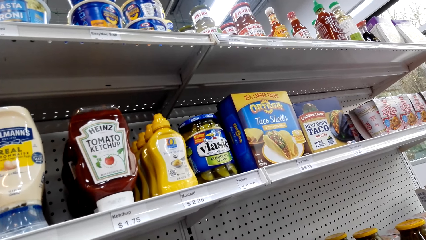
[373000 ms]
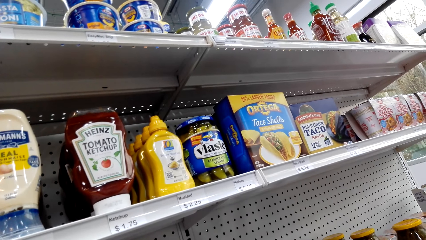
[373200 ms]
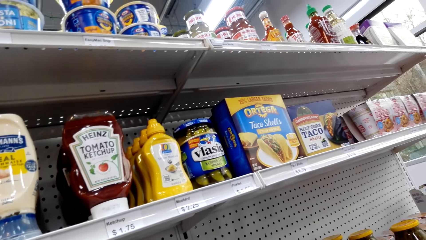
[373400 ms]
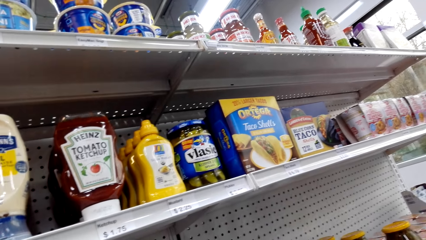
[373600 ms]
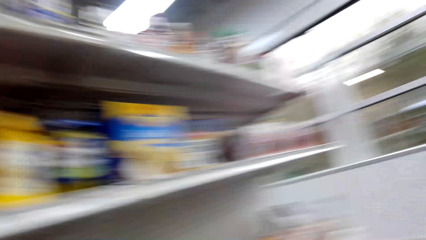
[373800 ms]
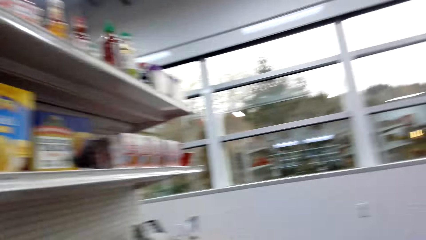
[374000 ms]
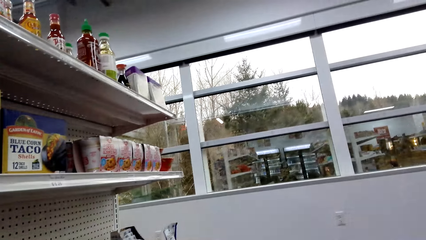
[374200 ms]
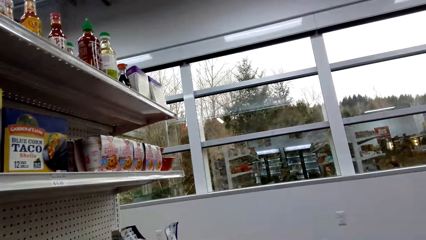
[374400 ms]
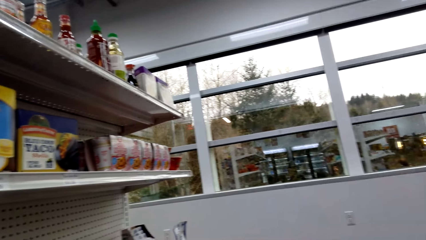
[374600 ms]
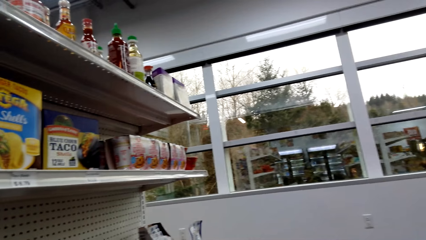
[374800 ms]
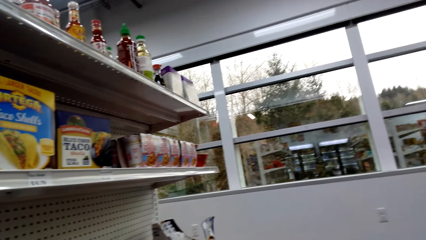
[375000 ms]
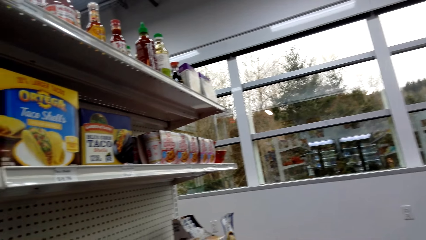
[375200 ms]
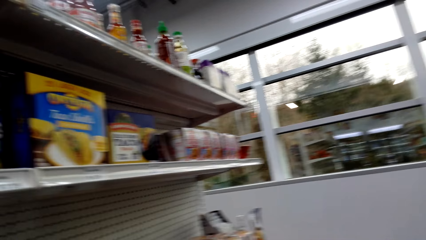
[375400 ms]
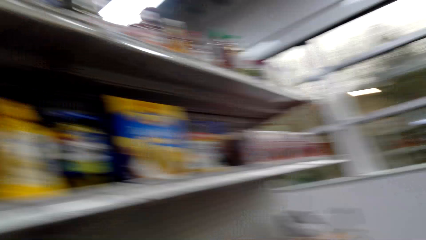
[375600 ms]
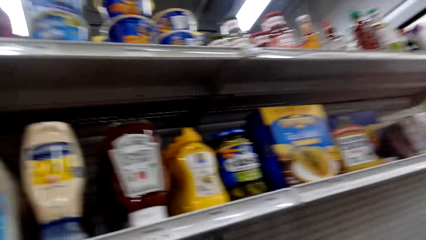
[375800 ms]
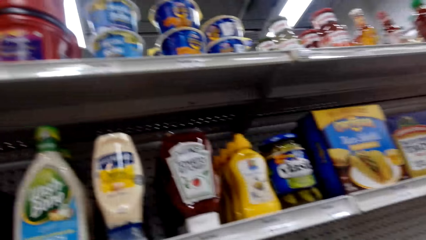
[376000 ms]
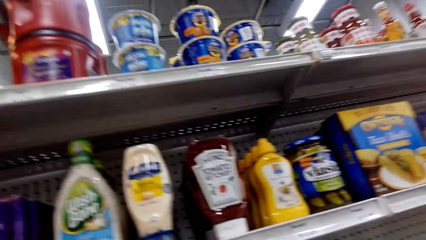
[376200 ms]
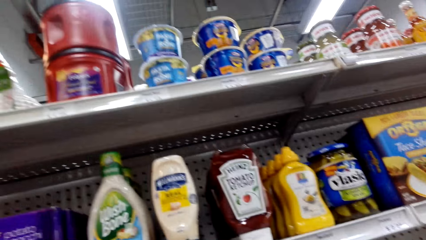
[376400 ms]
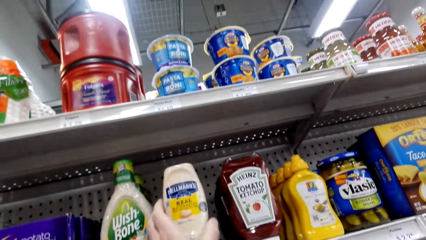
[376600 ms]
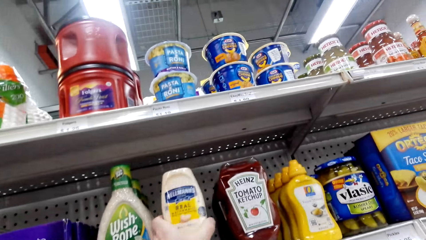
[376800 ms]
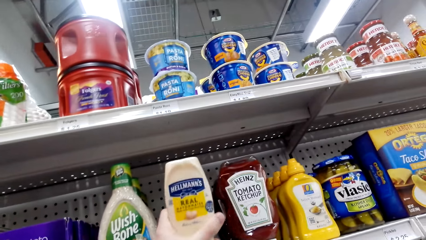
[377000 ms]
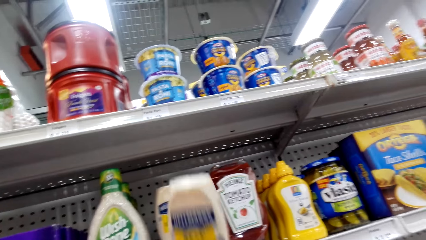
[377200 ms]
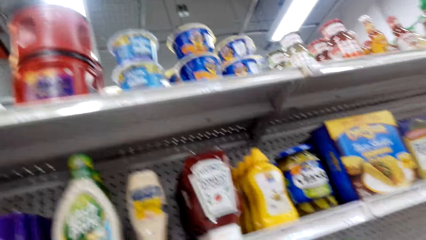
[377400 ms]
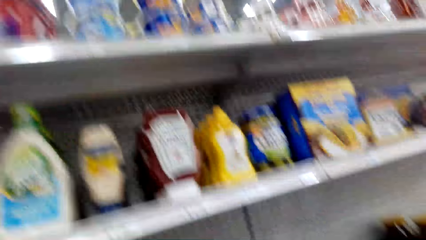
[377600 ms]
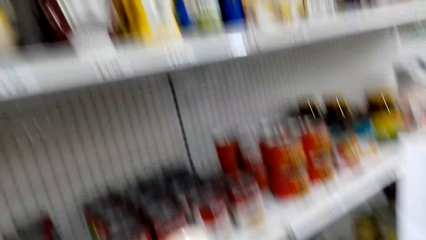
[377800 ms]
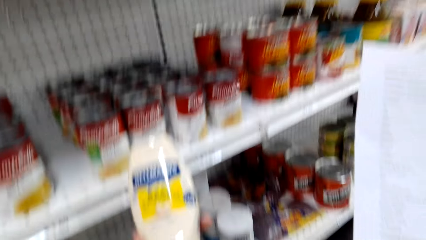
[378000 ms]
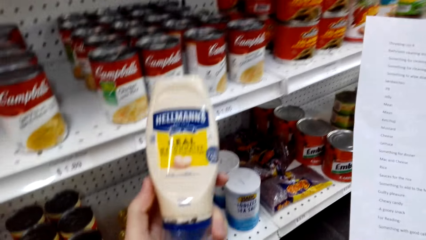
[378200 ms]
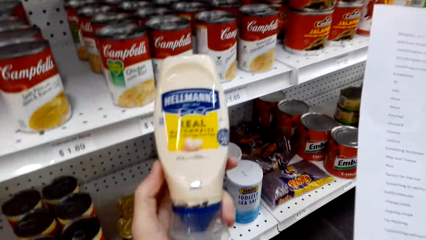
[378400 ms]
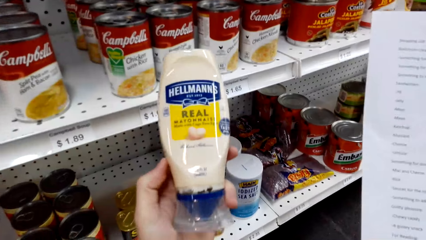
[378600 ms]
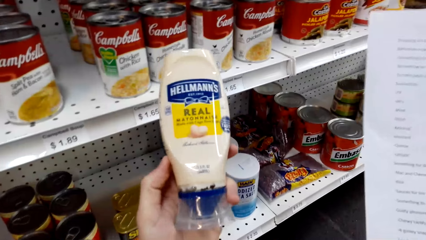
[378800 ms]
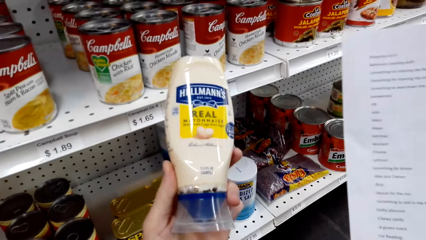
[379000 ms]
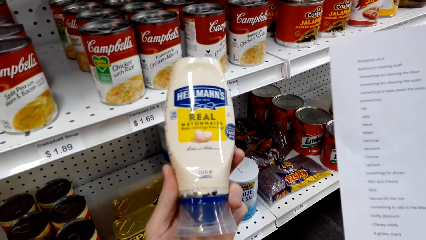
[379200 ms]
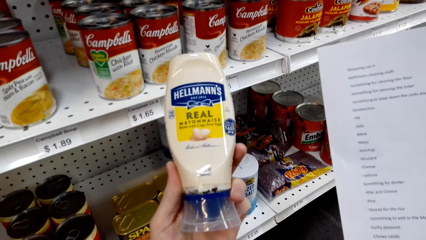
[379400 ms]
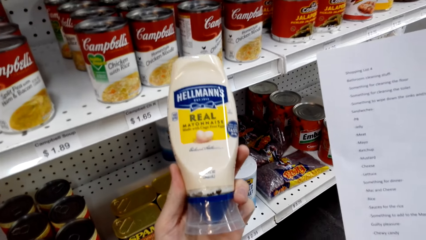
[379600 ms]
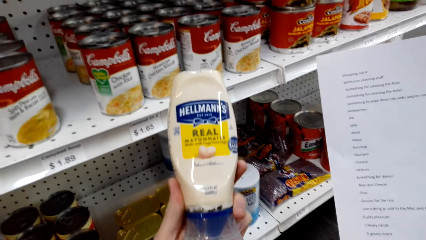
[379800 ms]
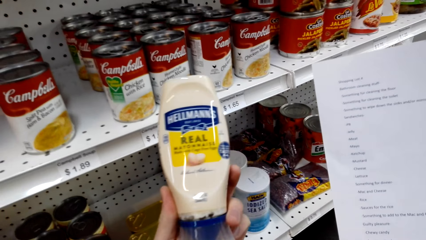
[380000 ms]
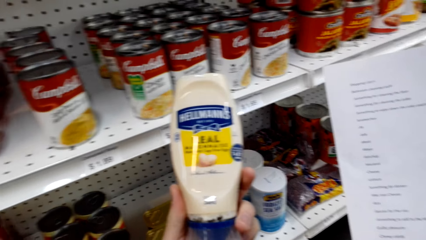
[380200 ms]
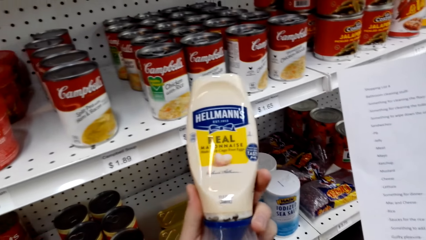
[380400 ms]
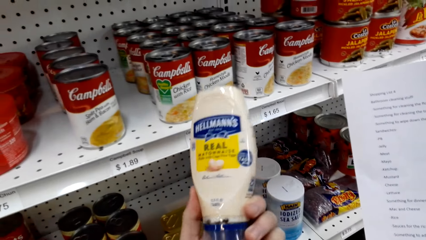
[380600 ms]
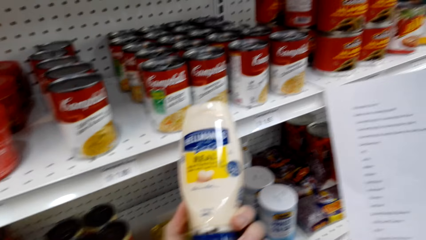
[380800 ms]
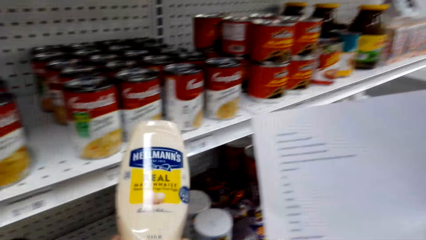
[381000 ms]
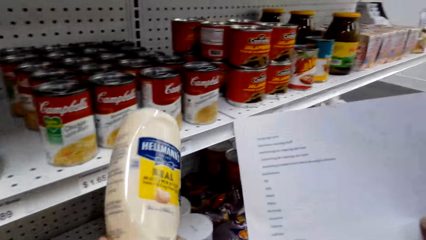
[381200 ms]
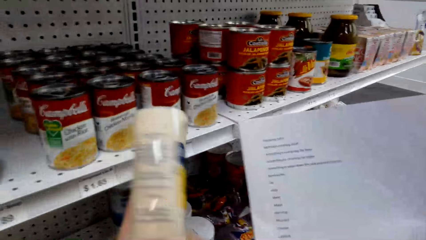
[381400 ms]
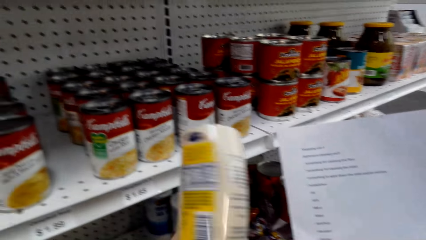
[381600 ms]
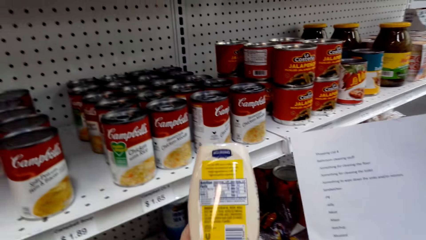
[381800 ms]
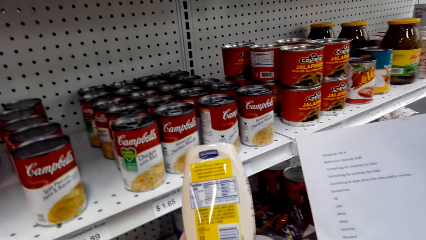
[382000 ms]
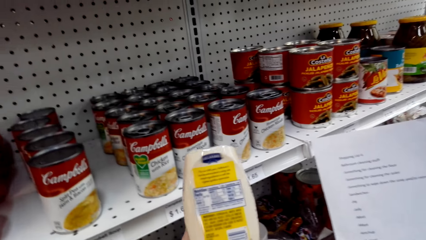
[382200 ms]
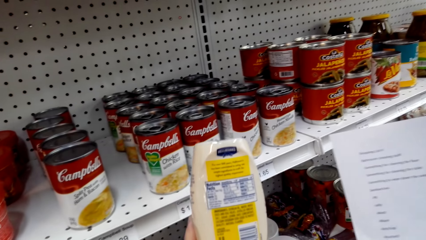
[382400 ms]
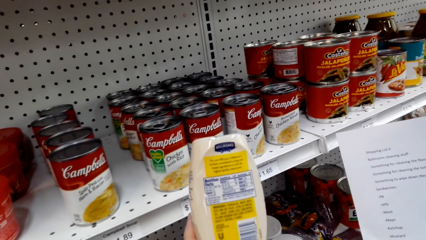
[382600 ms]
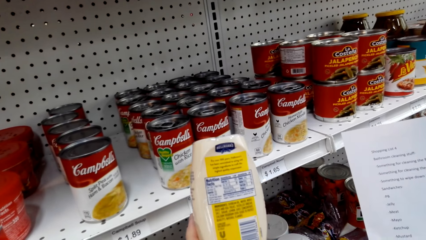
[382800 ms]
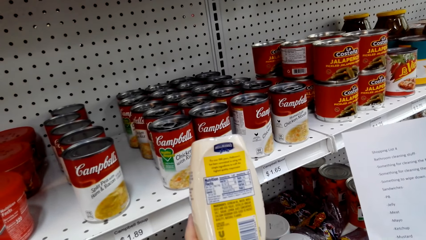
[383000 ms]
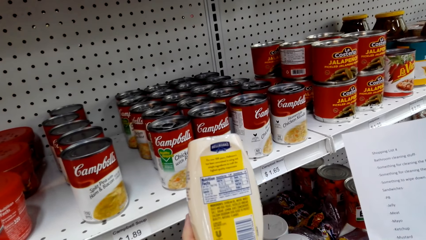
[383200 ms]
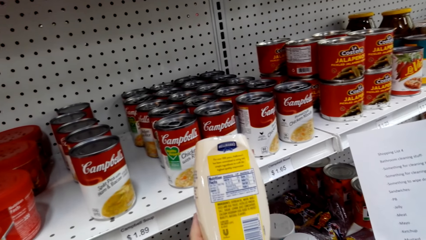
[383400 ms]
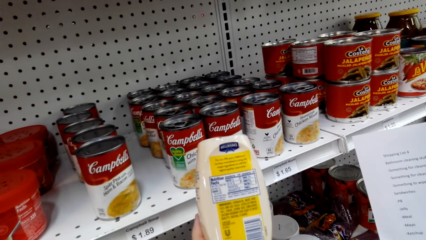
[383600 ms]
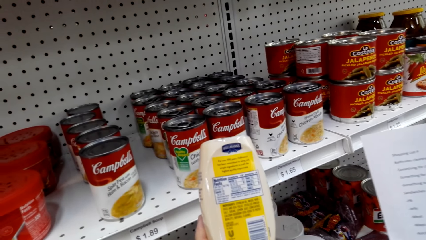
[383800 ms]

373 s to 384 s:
The camera wearer picks up a Hellmann's bottle from the shelf. They pick up the paper. They look at the bottle.

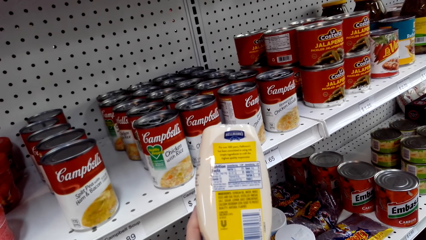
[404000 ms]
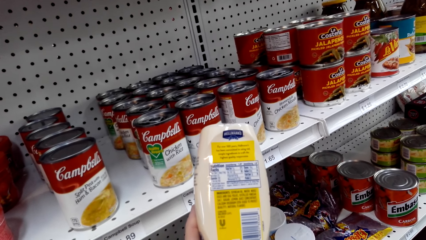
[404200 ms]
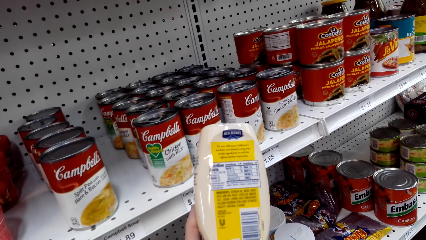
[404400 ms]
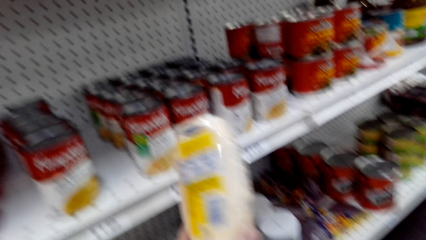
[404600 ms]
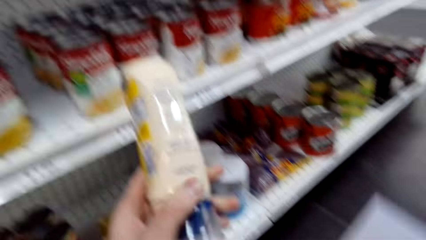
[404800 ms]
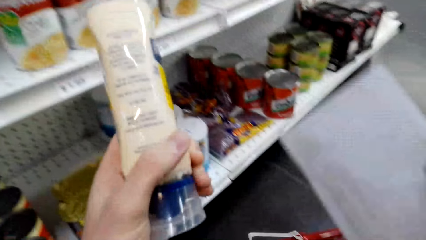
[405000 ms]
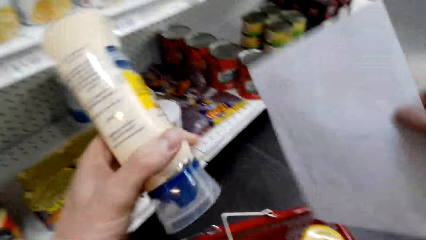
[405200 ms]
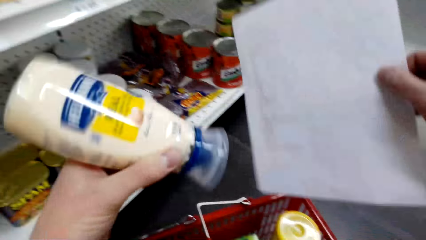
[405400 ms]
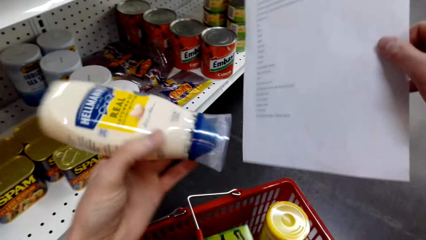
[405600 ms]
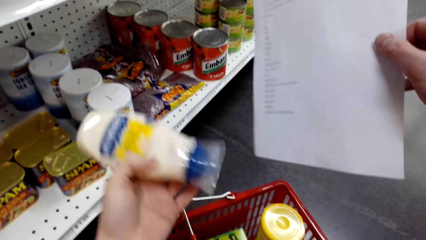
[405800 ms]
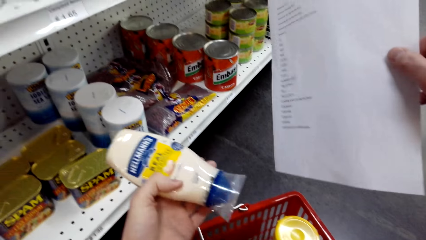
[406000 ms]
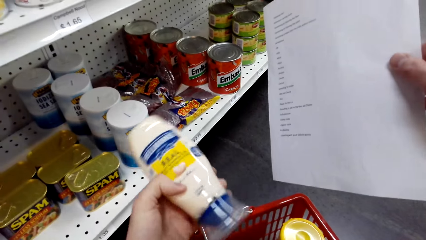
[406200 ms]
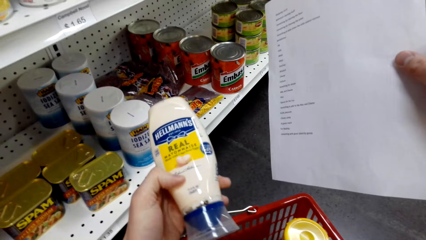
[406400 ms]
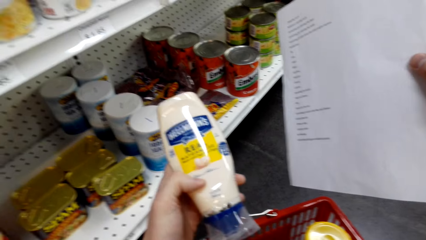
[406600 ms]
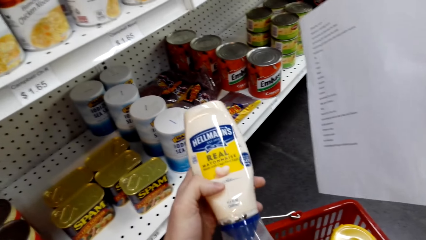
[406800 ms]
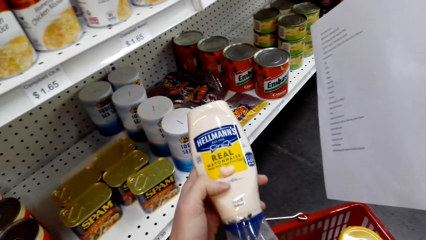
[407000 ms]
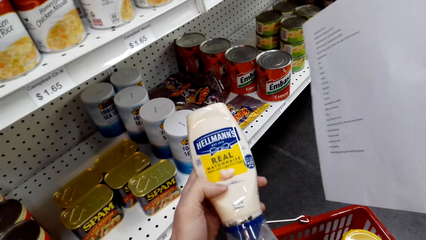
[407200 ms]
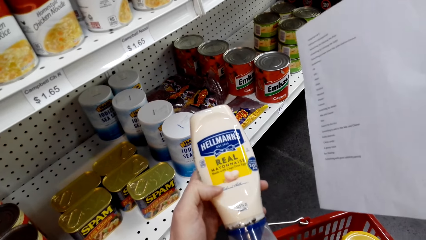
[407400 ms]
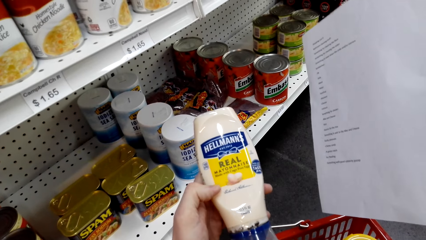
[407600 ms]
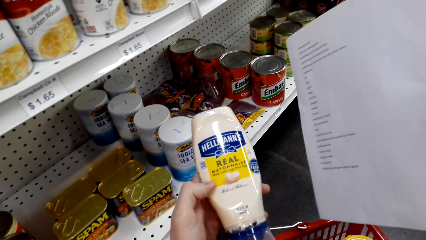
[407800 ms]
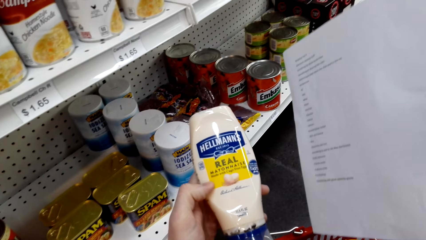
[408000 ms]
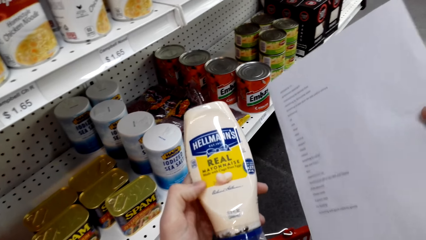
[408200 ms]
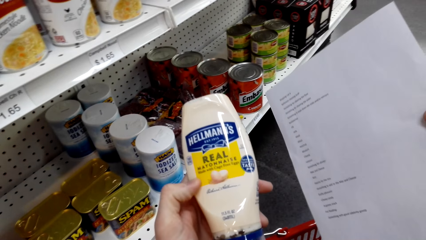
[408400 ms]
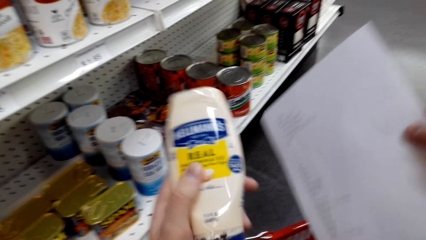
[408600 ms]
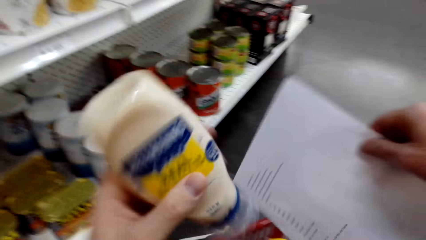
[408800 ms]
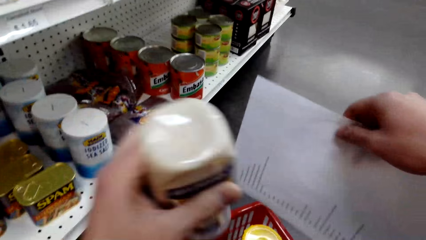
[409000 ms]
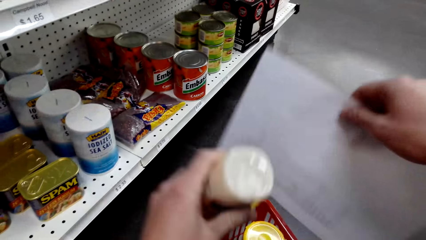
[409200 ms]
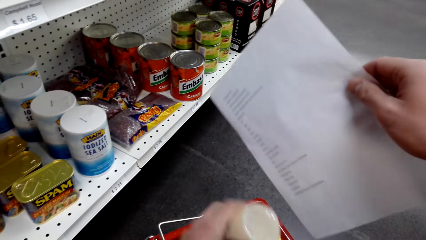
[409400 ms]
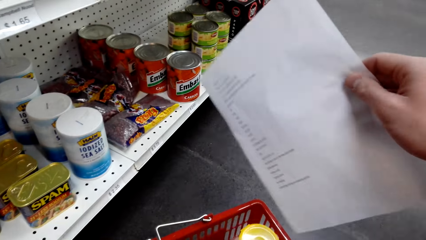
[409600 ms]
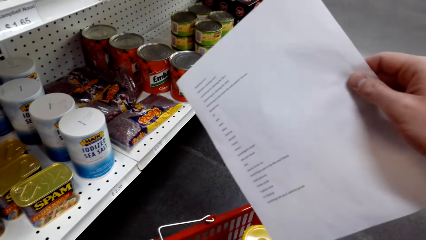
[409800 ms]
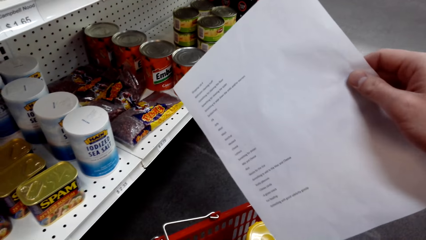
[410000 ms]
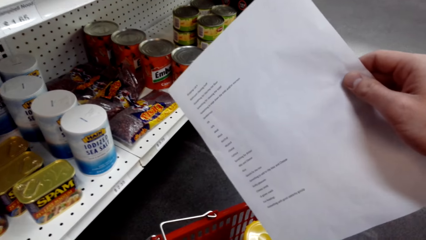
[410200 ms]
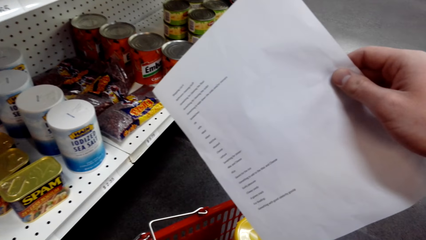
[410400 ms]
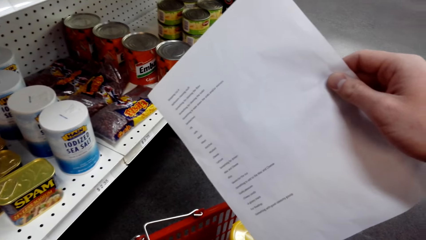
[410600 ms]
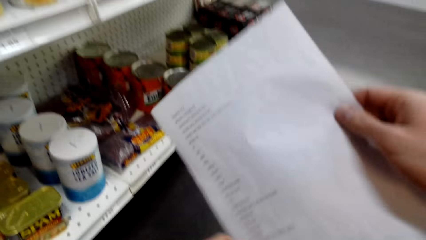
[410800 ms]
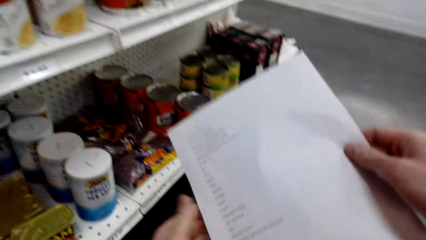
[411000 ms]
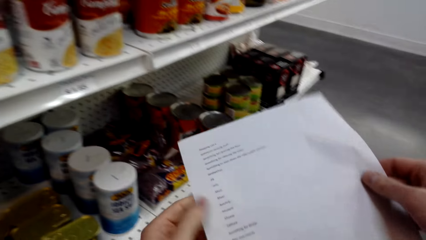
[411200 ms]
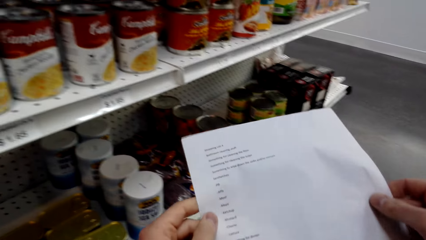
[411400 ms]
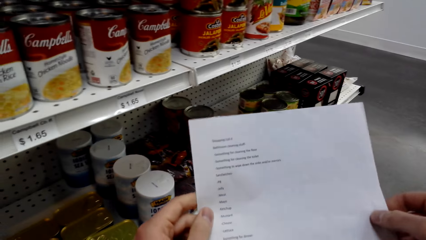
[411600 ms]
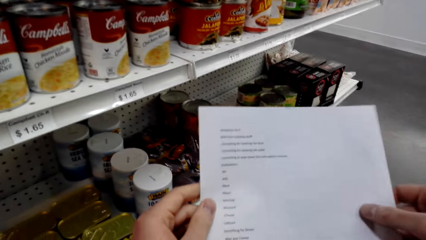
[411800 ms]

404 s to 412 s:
The camera wearer picks up the paper. They put the Hellmann's bottle in the shopping basket.
